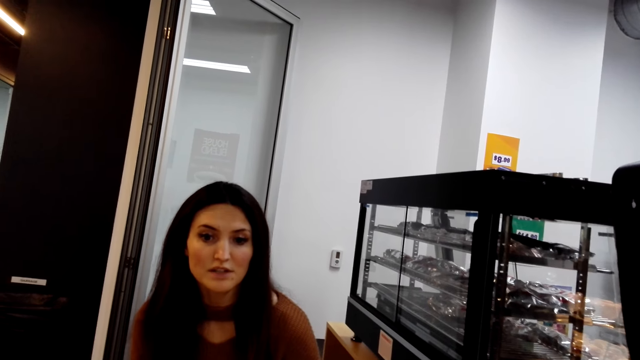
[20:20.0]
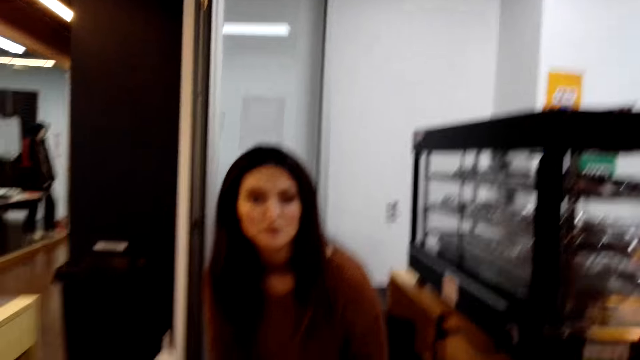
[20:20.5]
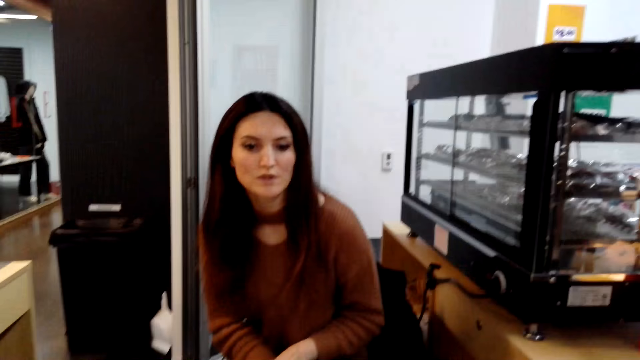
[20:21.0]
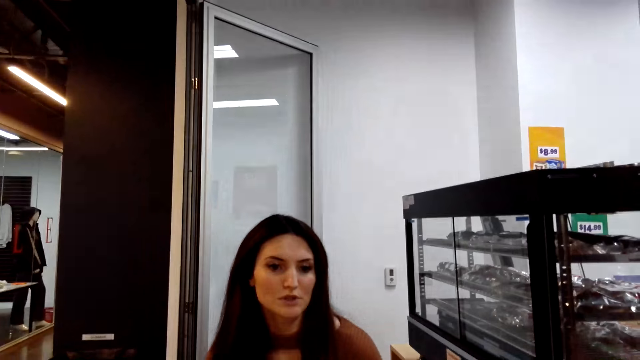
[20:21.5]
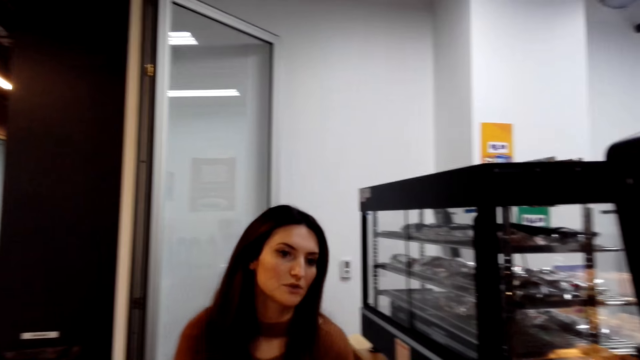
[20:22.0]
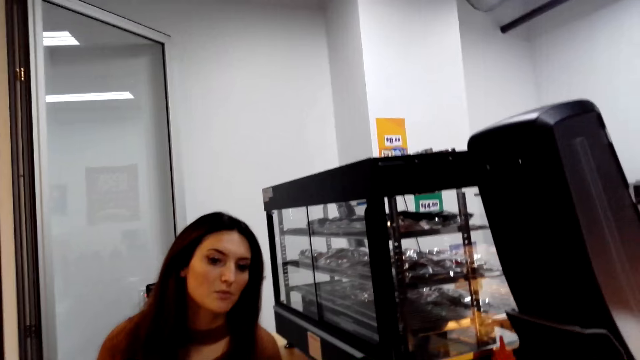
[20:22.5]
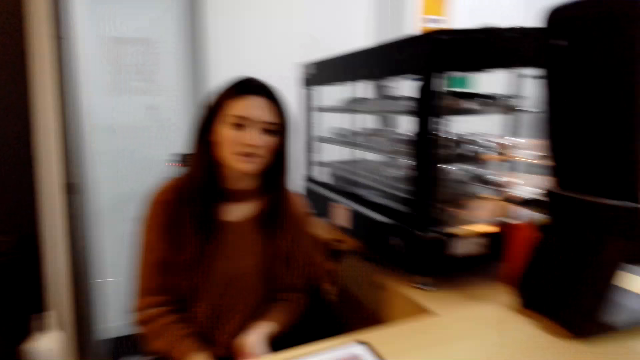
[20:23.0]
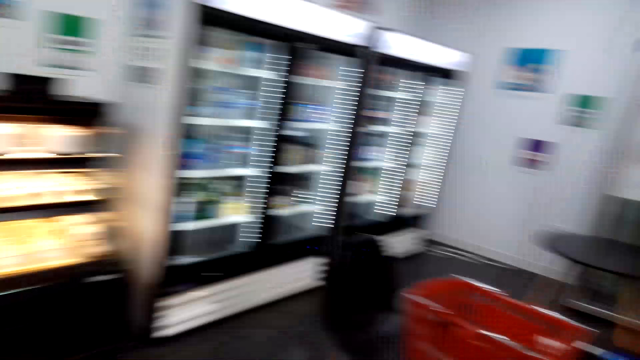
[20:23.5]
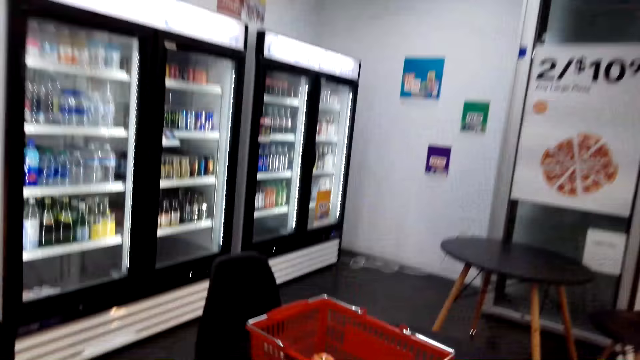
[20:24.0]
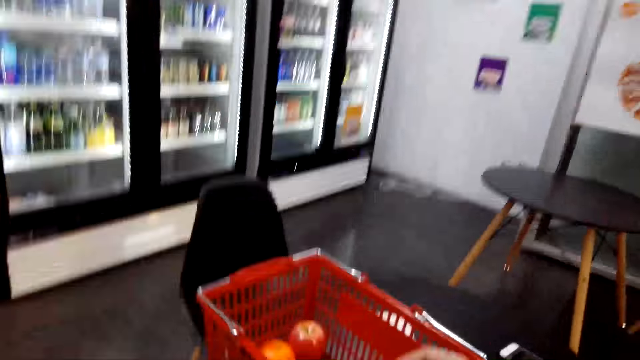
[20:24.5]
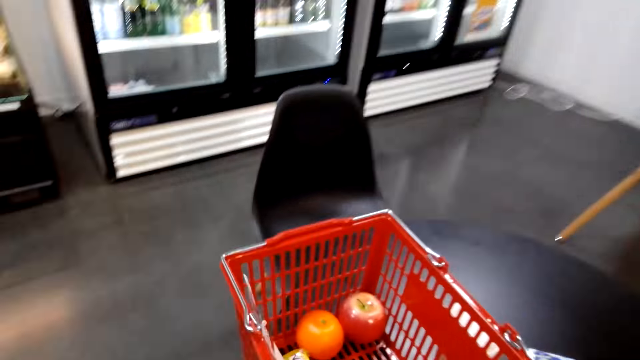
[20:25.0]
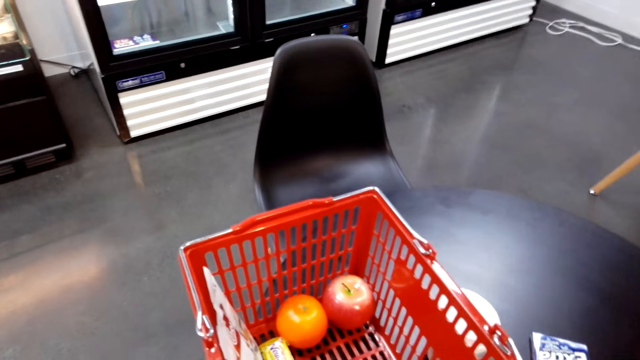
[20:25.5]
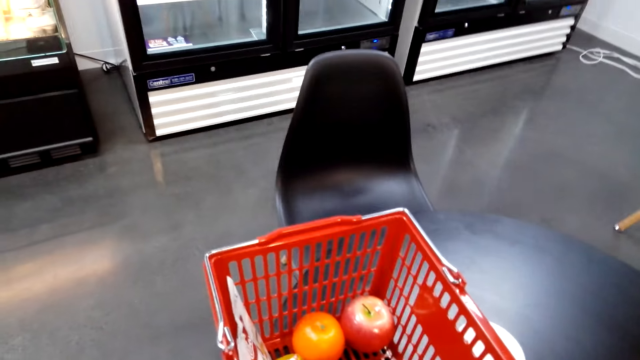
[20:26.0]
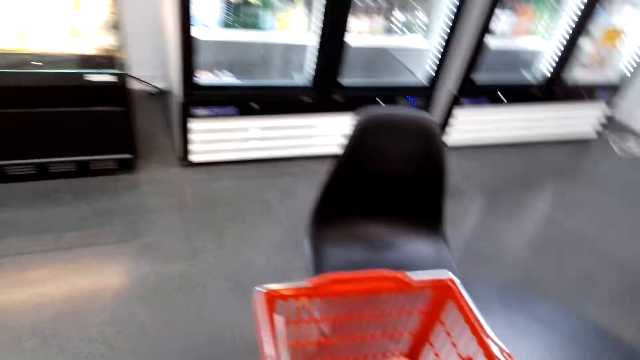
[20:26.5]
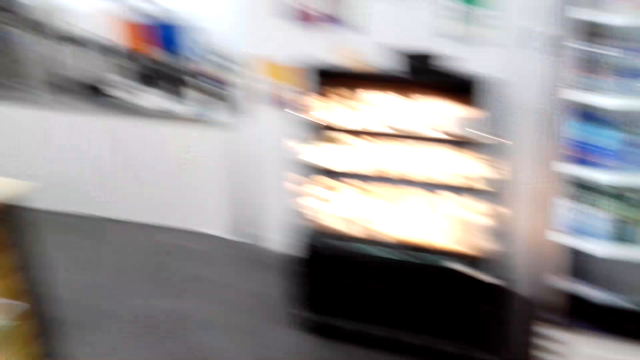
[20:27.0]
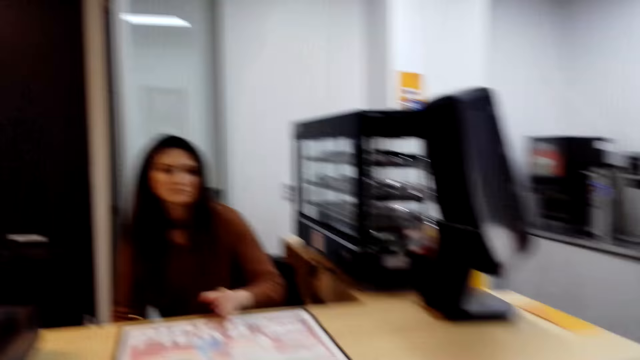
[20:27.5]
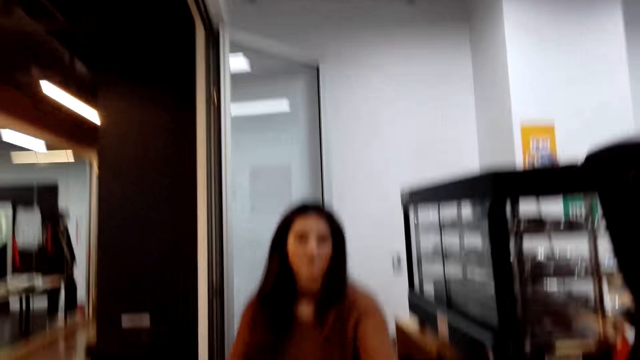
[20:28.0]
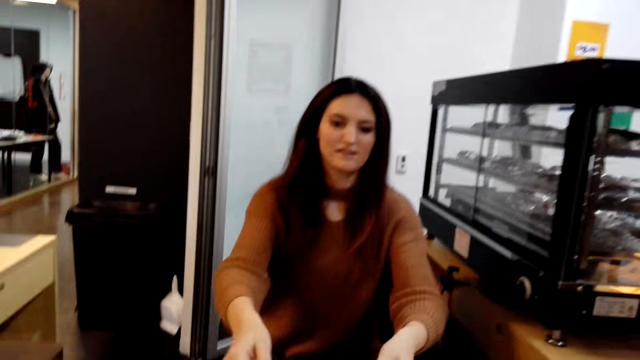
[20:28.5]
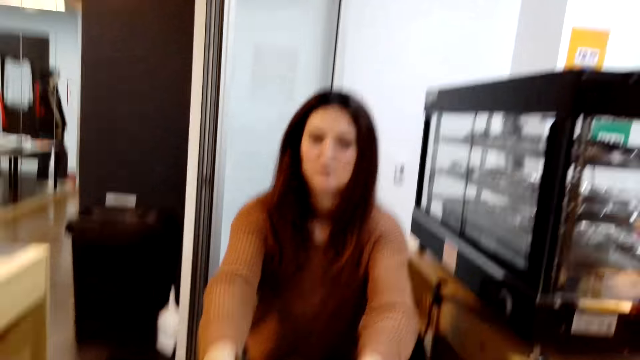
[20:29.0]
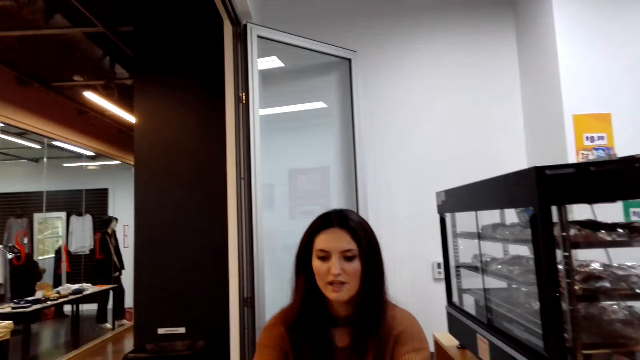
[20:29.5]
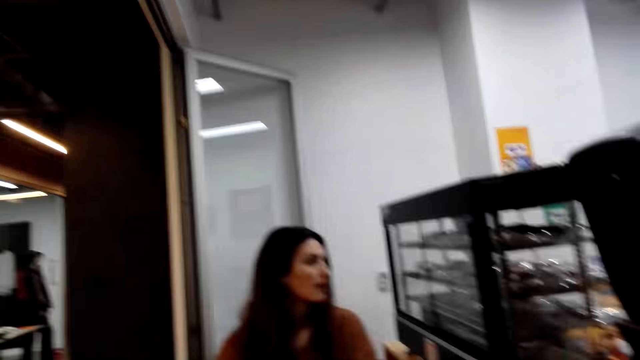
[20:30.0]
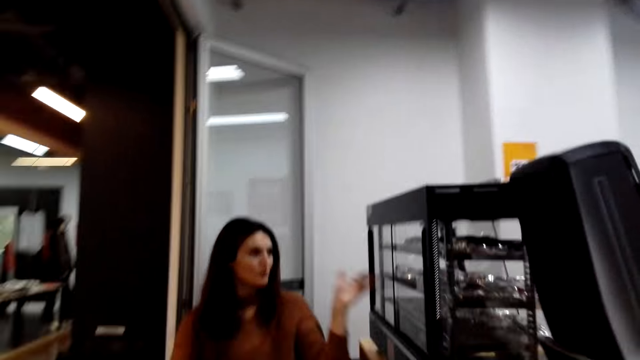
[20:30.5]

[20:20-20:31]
A cashier talks with the camera wearer. The camera wearer walks towards the cart. They pick up a hot dog from the tray and hand the hot dog to the cashier at the counter. The cashier interacts with the camera wearer. The cashier picks up the hot dog.

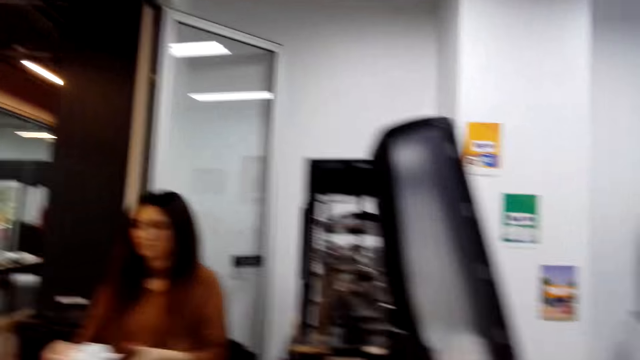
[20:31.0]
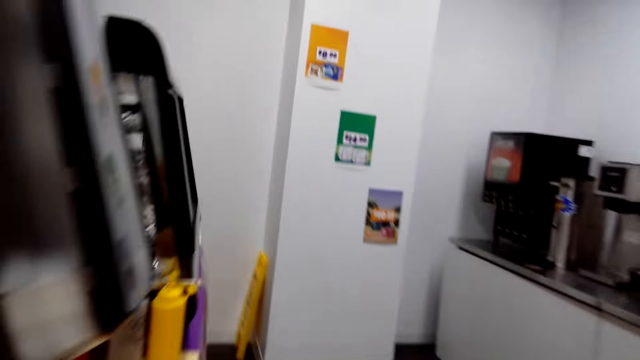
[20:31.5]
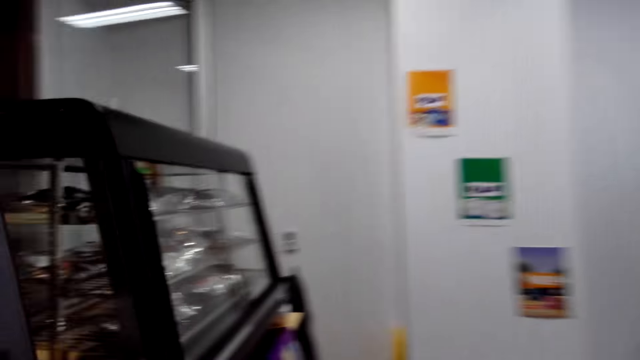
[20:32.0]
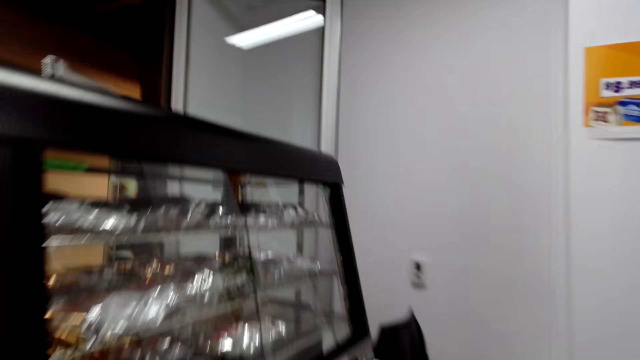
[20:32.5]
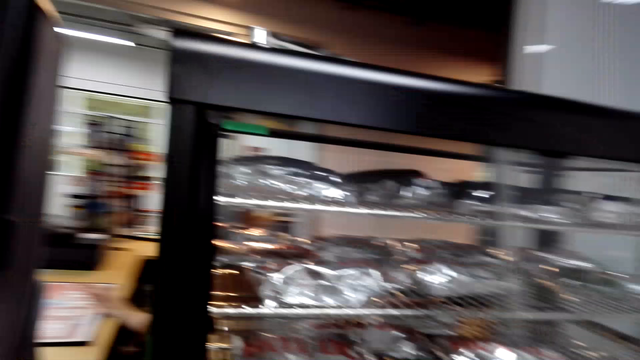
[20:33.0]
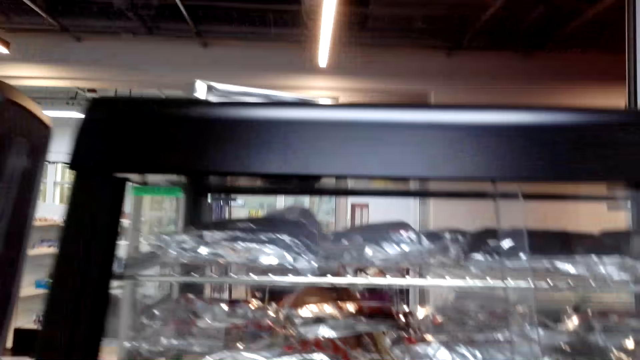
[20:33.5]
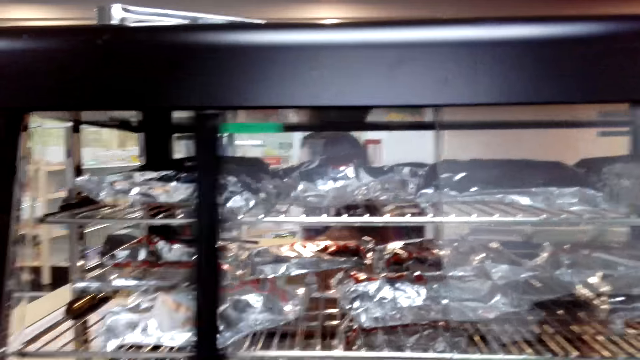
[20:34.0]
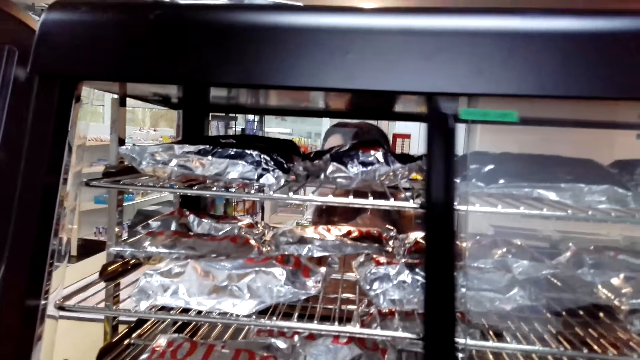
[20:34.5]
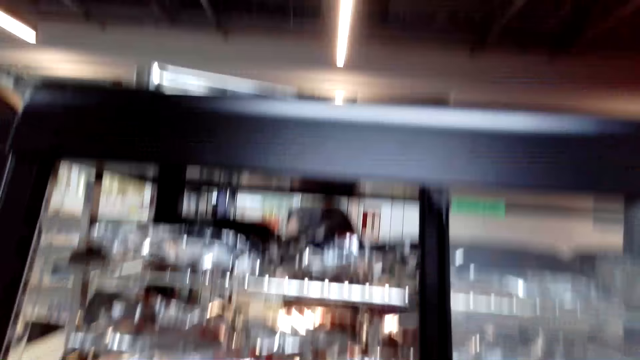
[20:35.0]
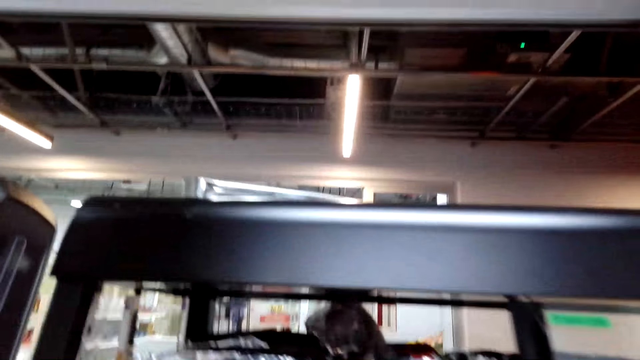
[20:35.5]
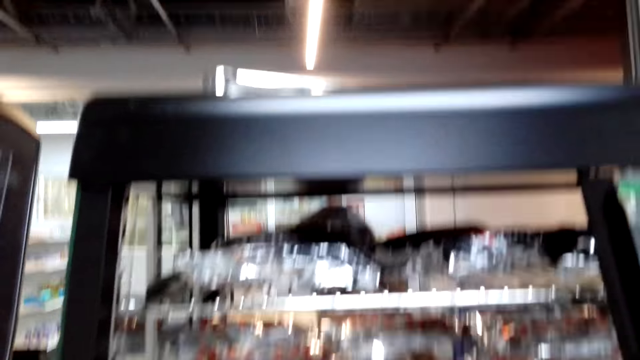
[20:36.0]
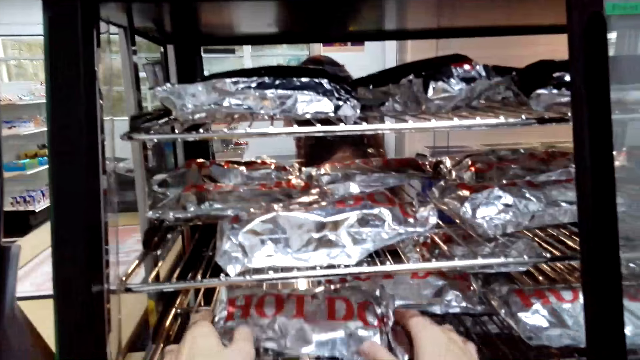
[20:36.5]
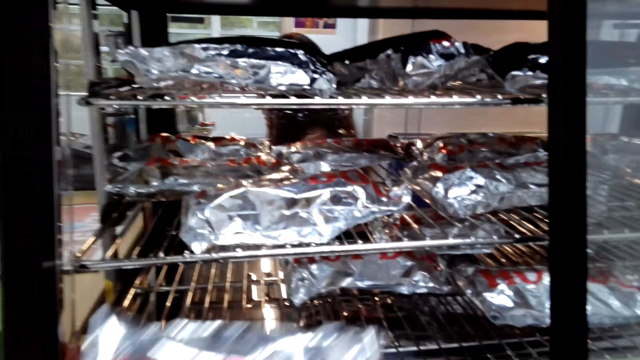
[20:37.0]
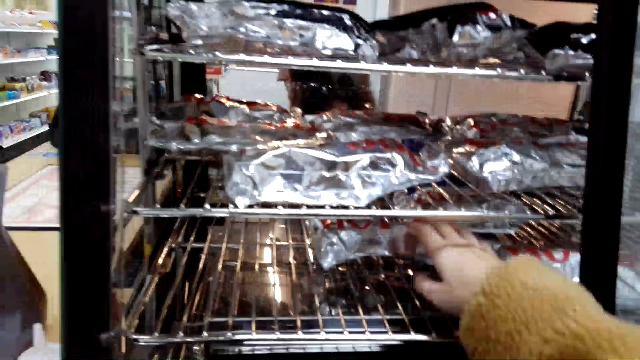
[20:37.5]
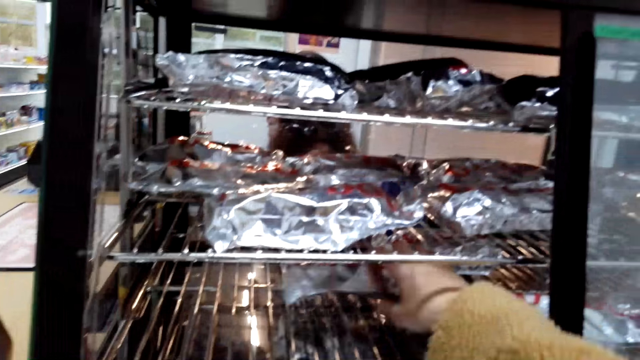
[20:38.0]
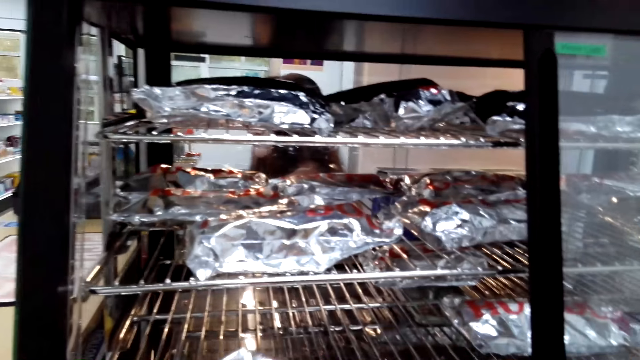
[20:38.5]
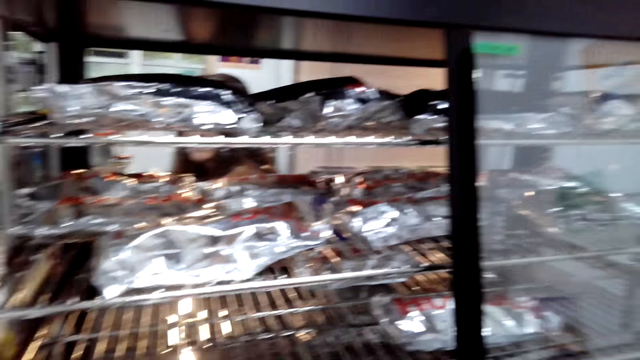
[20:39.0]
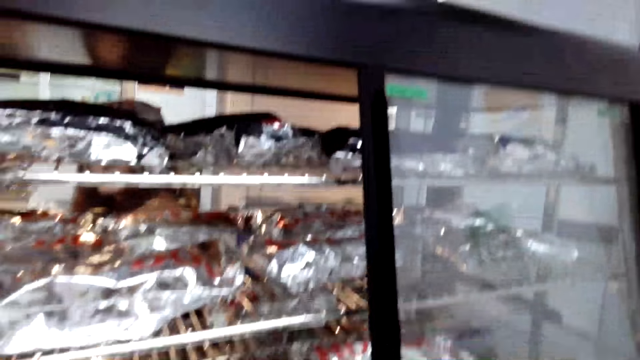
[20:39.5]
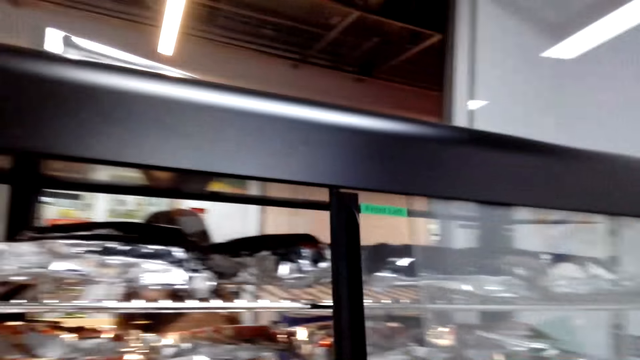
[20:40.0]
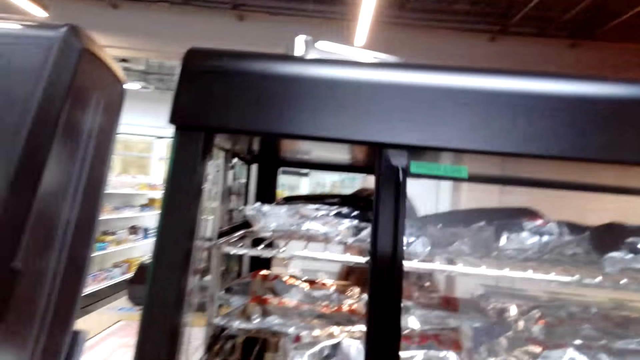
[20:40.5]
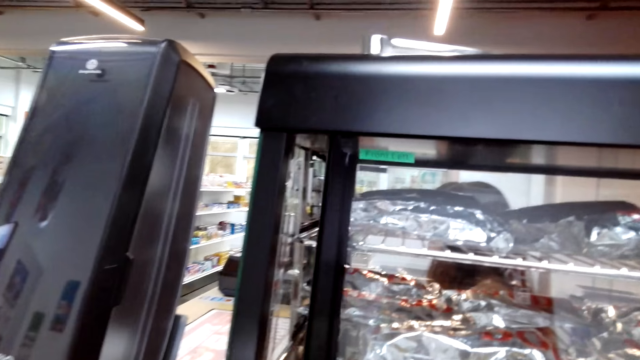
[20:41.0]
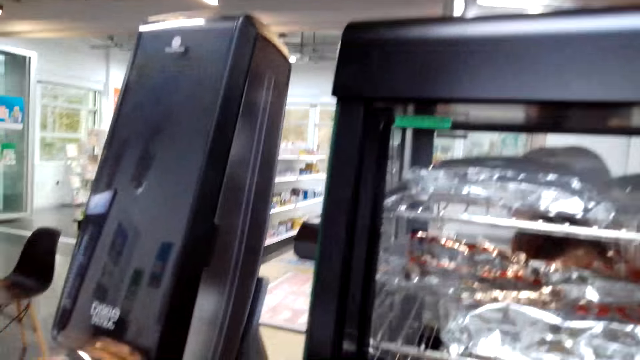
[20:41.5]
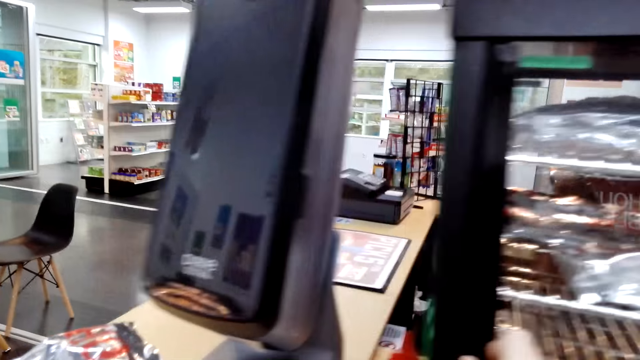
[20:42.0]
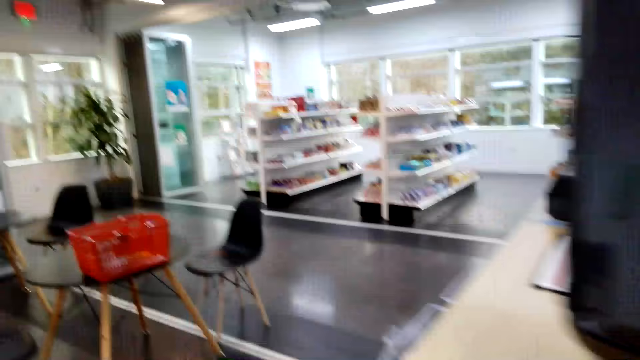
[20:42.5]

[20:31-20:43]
The camera wearer walks towards the glass storage. She walks in the supermarket. She opens the glass storage with her right hand. She picks up other hot dogs from the glass storage with her hands. She closes the glass display storage with her right hand.
